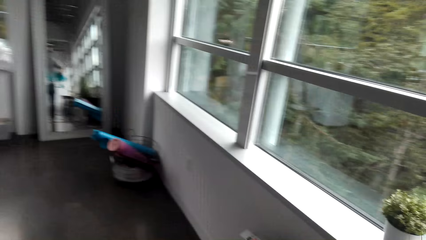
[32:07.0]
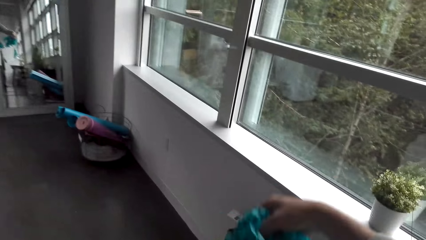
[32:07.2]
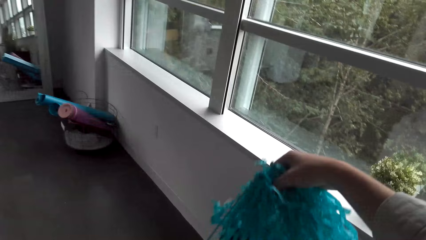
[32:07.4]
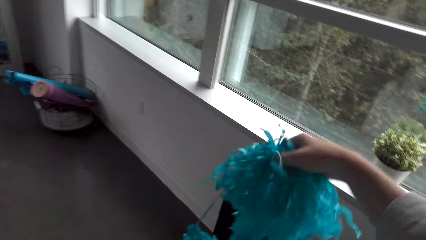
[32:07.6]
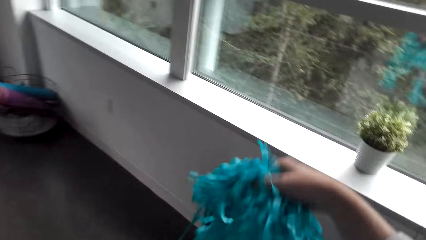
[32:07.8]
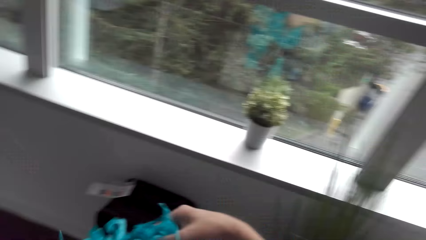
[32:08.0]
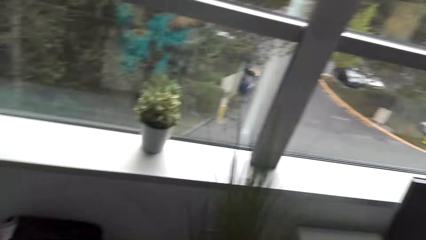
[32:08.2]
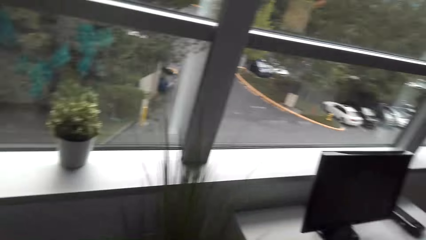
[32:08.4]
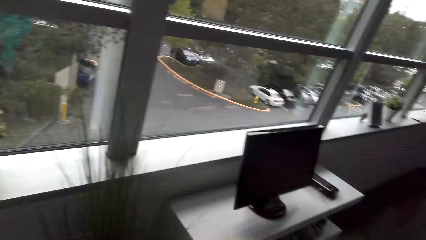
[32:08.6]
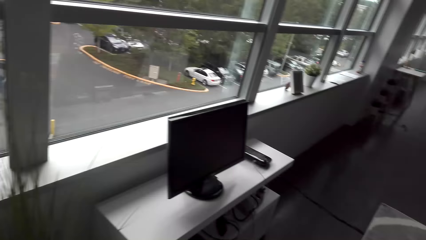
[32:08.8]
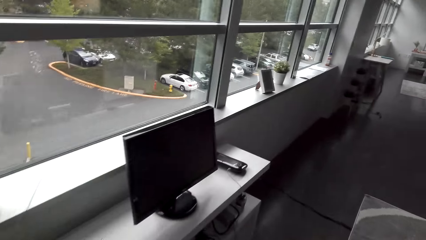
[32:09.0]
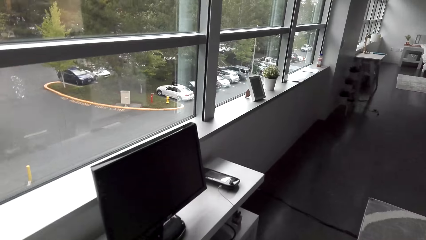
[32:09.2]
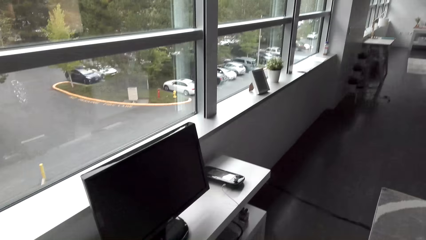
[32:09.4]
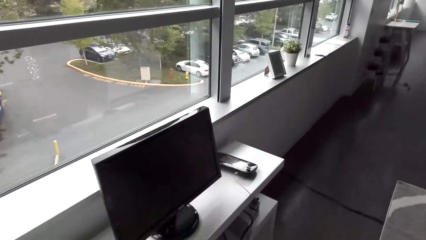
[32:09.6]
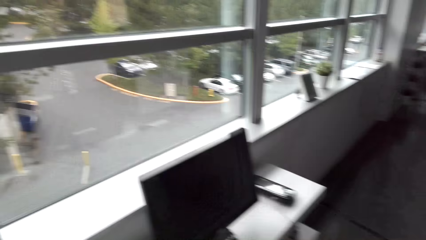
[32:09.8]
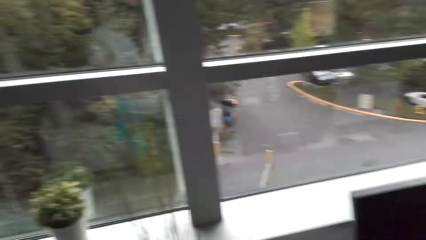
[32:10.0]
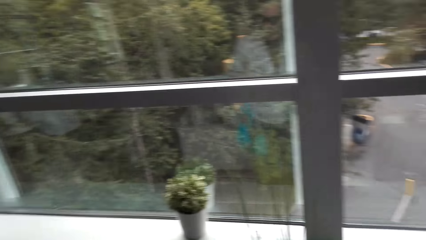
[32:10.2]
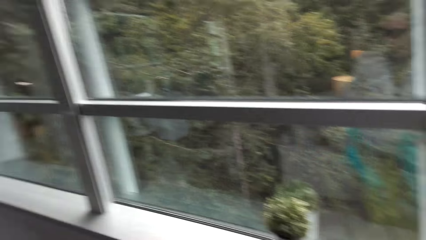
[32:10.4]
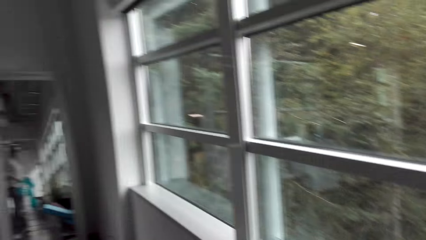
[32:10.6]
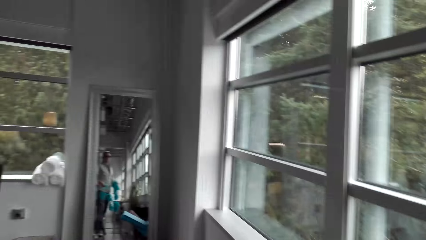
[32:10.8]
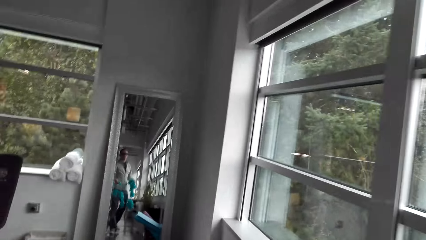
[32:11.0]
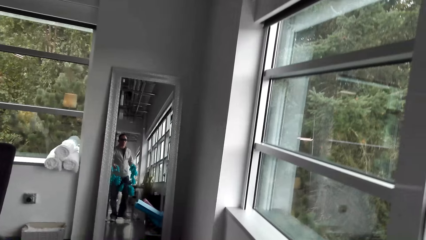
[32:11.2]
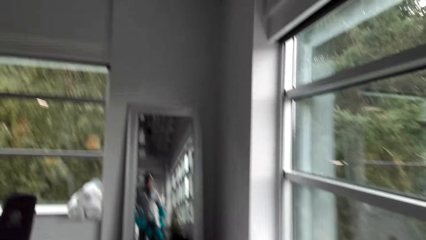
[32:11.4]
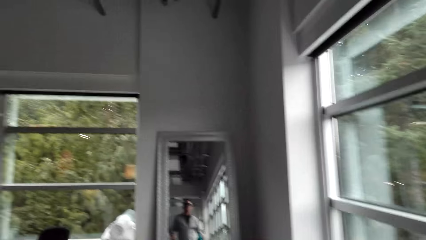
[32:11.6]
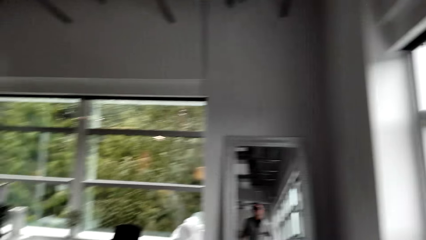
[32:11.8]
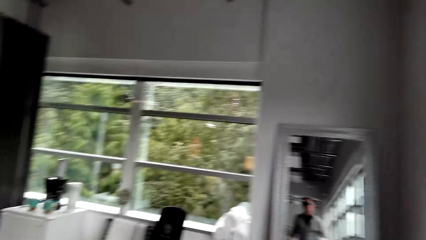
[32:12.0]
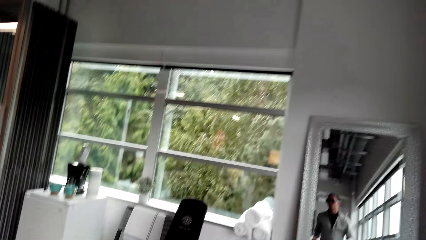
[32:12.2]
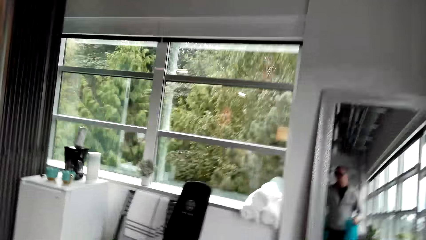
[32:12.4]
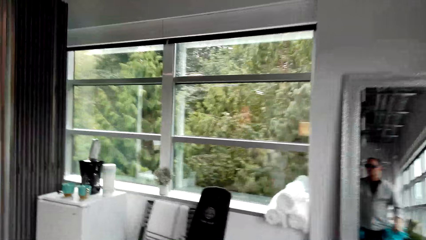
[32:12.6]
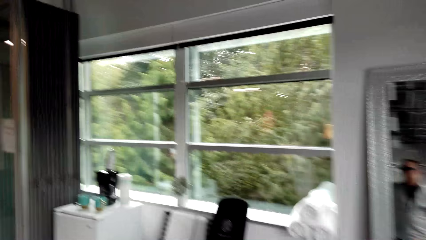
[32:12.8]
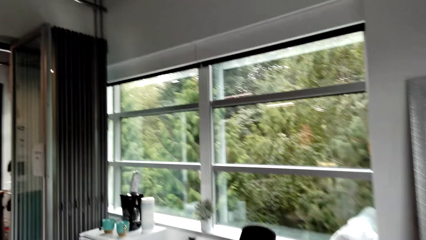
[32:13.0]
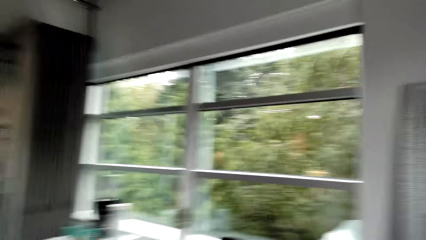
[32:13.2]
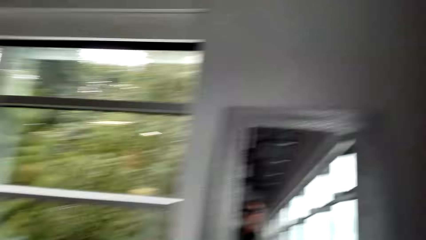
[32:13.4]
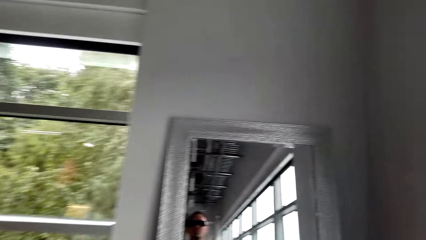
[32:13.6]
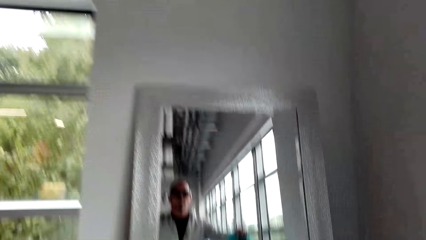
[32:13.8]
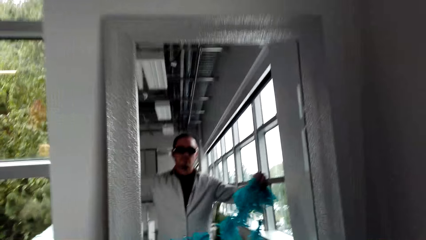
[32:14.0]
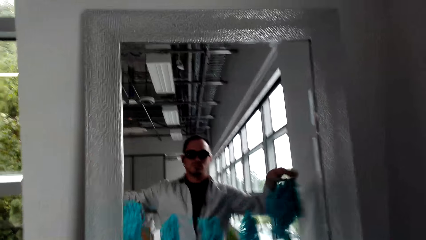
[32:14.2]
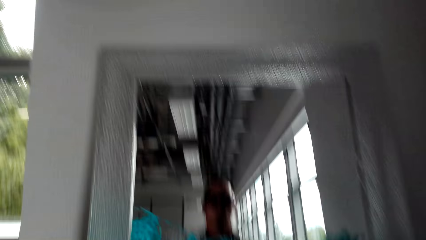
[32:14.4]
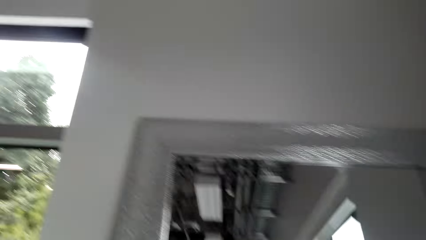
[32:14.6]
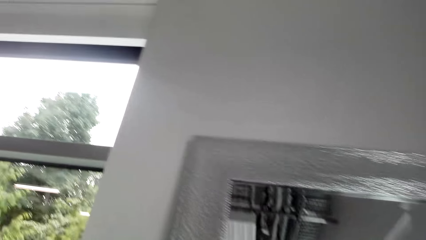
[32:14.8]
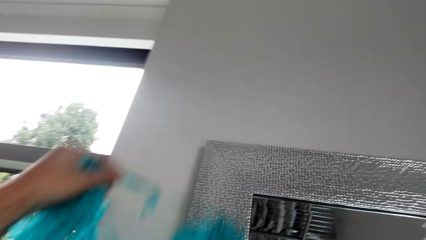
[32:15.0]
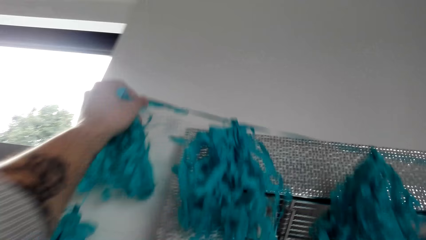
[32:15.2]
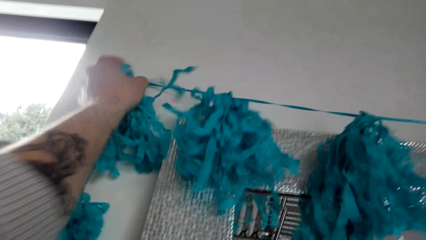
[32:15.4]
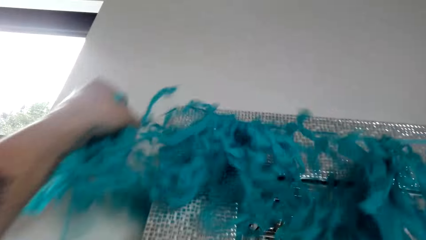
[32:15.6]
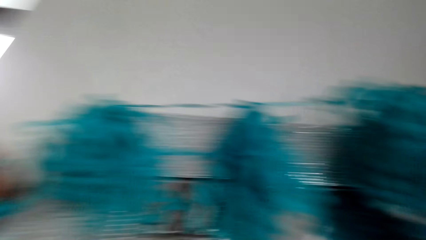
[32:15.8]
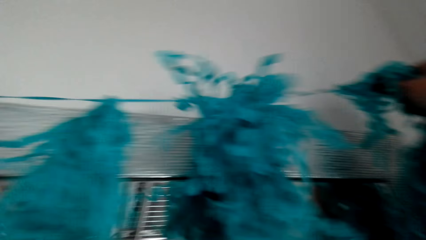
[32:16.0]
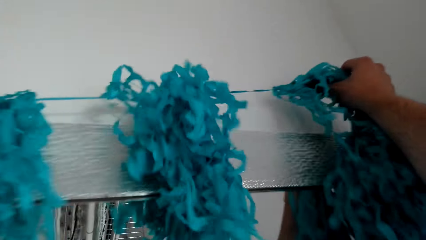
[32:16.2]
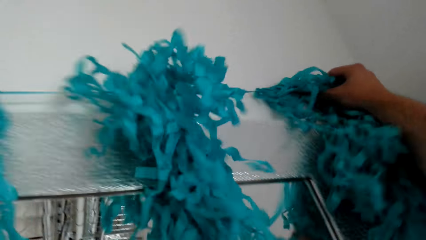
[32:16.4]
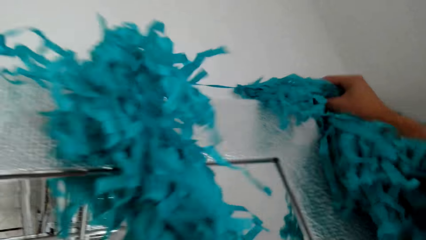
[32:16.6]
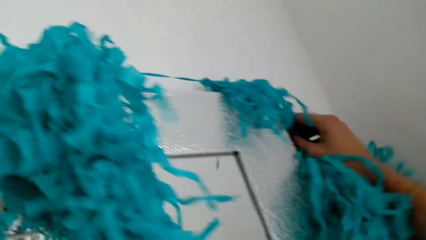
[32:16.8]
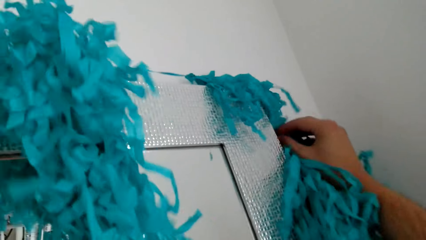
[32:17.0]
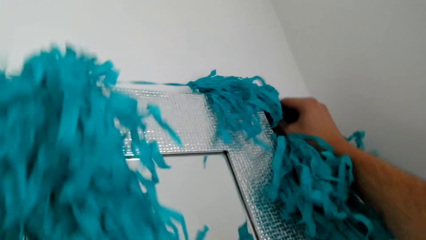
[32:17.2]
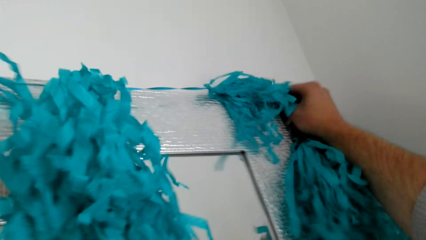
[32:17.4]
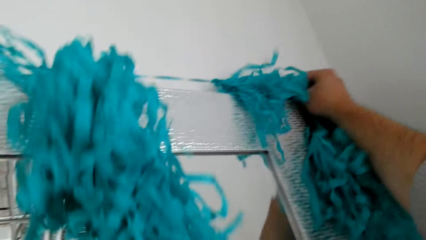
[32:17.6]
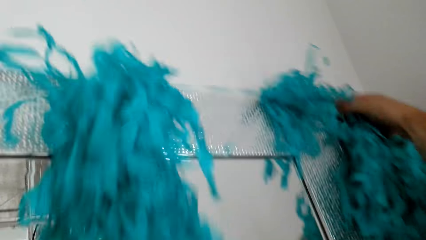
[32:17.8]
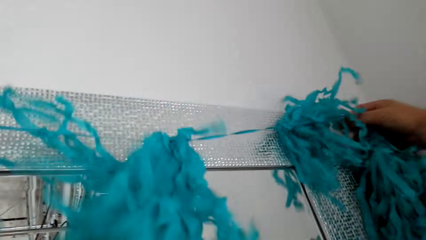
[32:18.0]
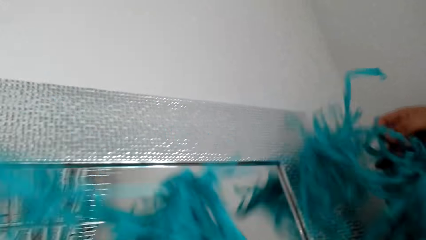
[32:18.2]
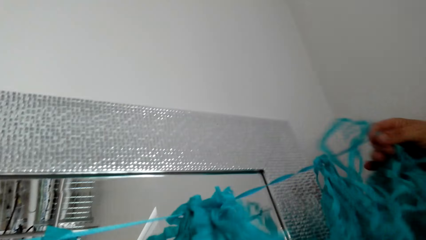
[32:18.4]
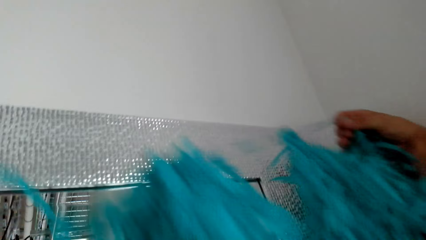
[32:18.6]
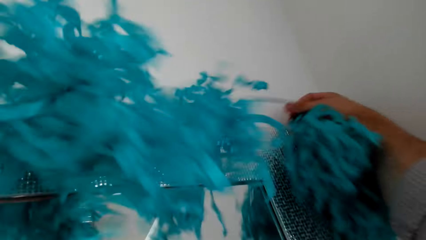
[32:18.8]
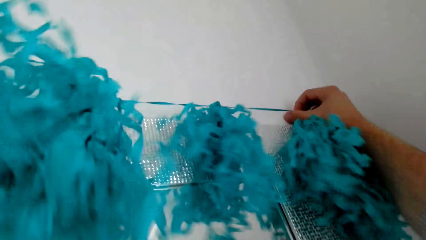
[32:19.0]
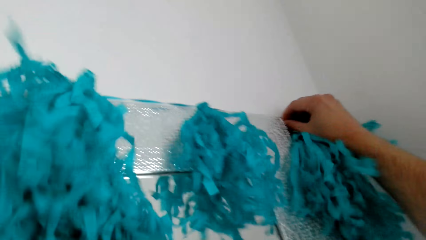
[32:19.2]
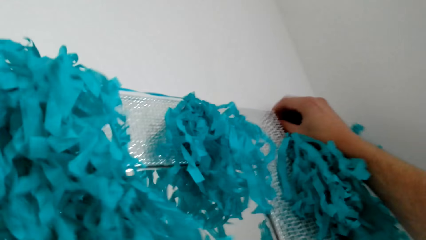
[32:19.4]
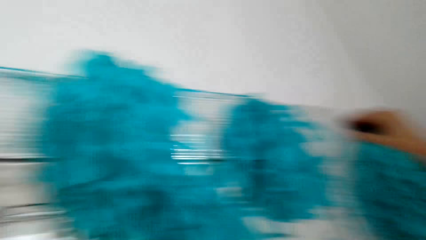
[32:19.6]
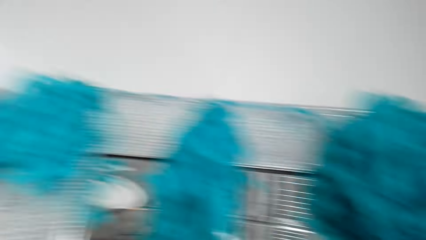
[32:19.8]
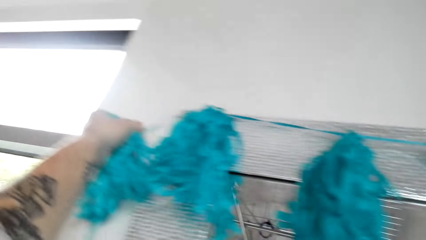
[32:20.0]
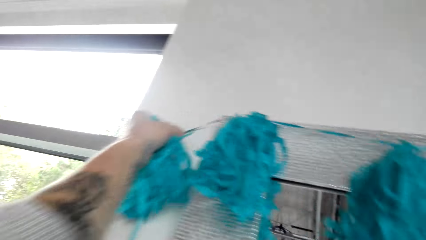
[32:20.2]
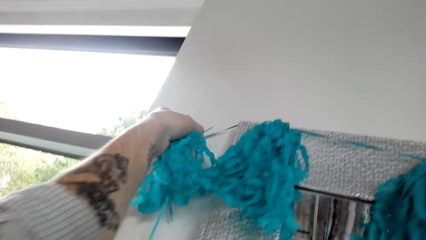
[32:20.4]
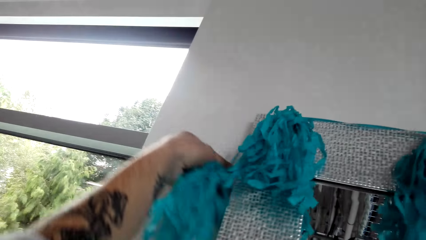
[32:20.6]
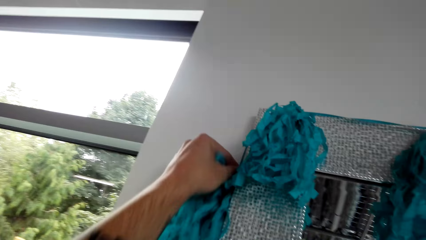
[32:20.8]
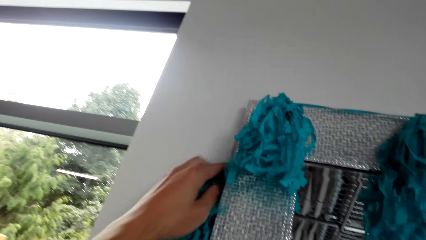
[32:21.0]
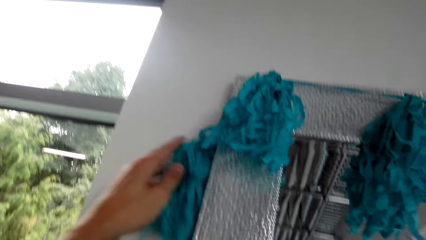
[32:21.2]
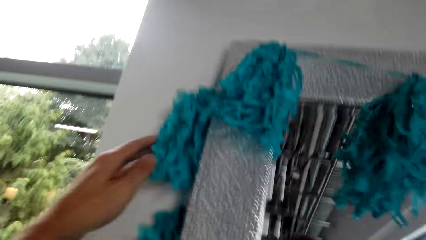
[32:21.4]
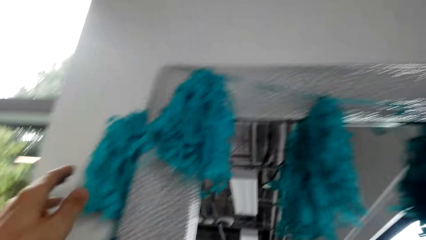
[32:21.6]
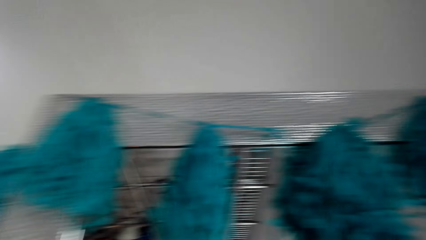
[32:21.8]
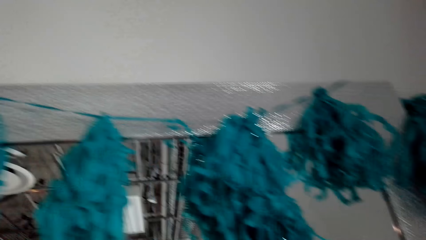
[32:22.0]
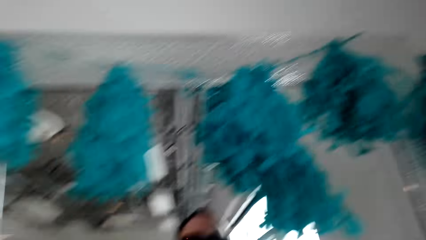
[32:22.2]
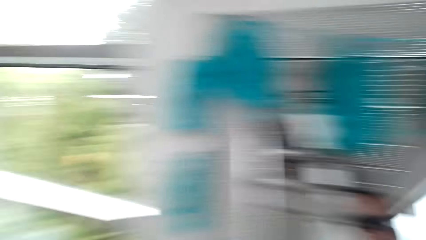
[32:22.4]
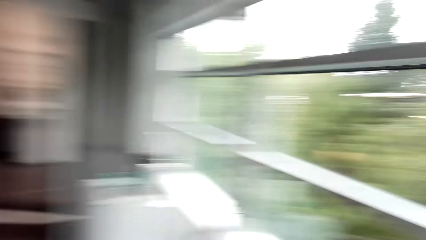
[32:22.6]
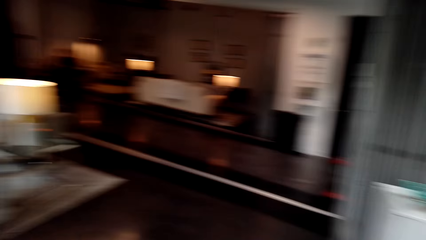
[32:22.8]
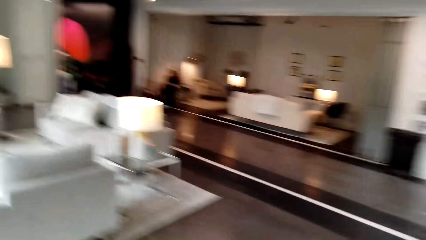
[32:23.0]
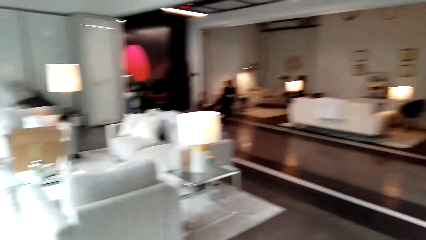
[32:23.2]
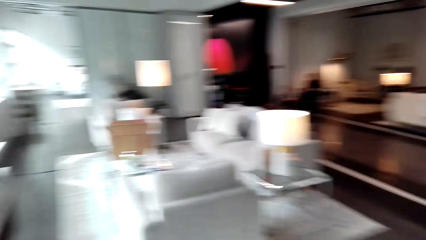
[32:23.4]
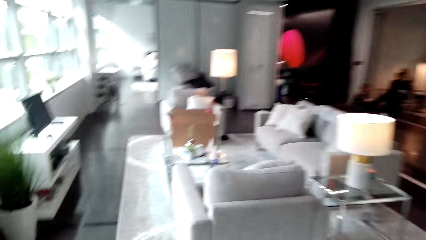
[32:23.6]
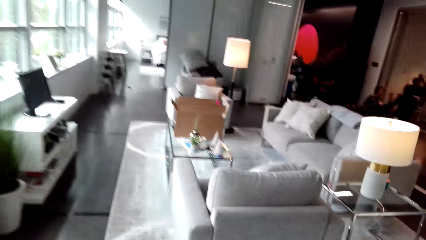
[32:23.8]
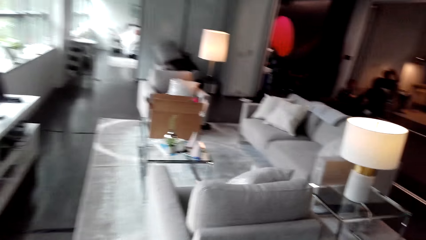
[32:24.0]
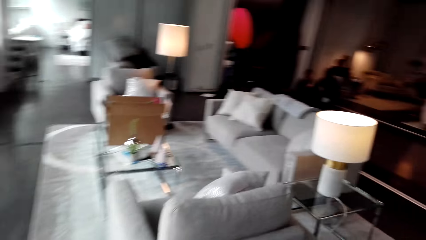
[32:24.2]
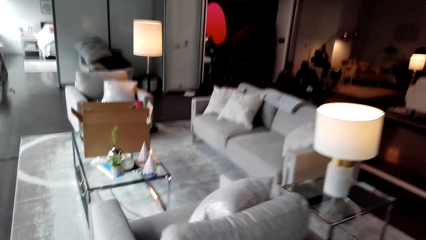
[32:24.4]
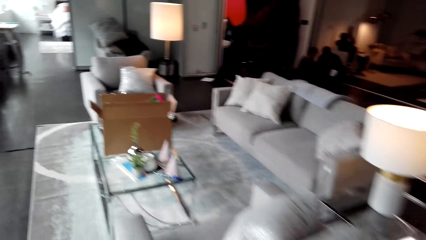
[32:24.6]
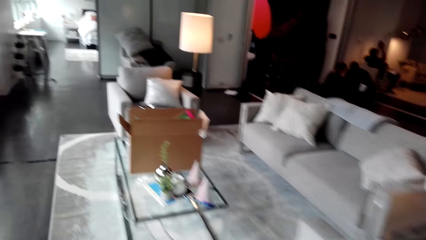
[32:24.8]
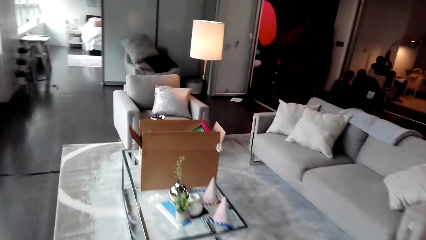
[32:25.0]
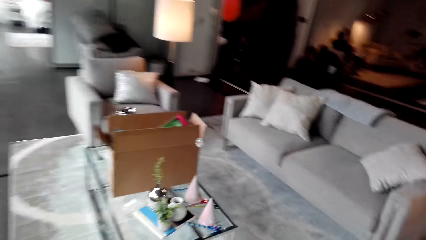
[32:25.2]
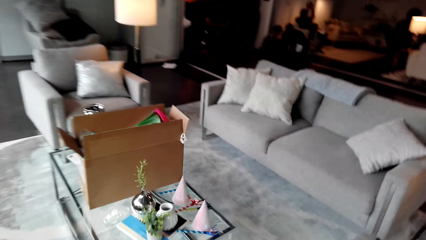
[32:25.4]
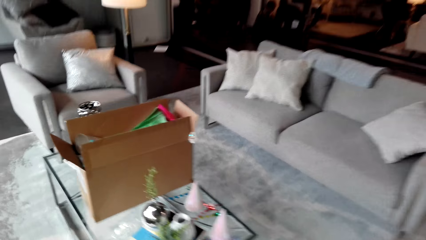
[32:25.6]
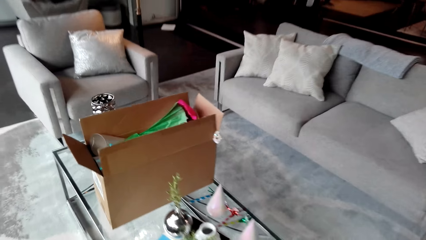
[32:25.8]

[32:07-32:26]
The camera wearer walks. They hang the ribbons on the mirror. They decorate the mirror. They walk.
